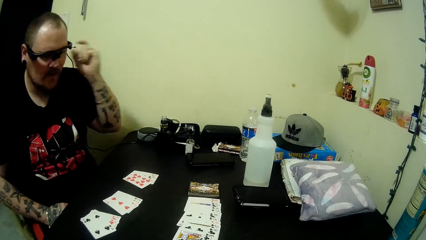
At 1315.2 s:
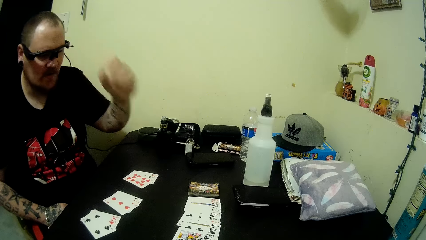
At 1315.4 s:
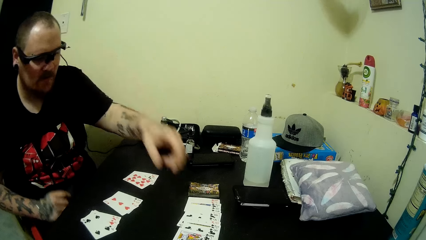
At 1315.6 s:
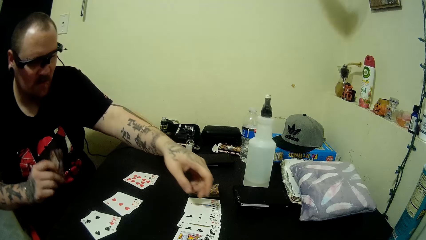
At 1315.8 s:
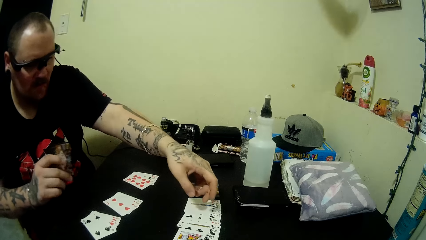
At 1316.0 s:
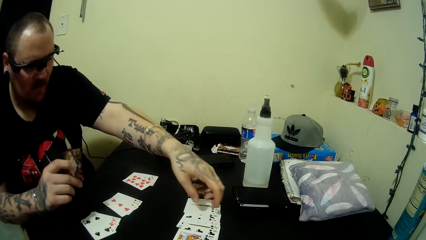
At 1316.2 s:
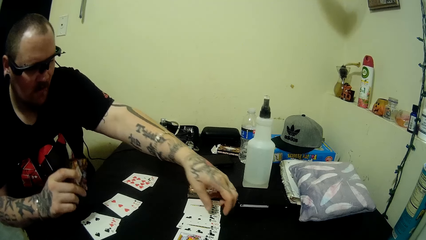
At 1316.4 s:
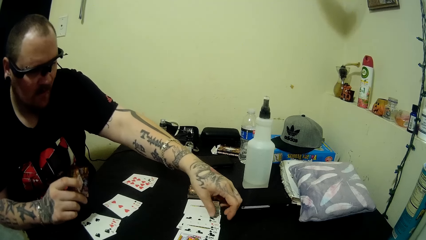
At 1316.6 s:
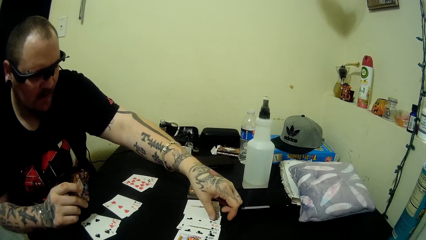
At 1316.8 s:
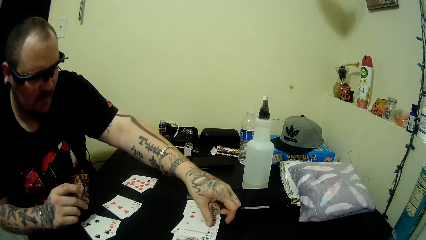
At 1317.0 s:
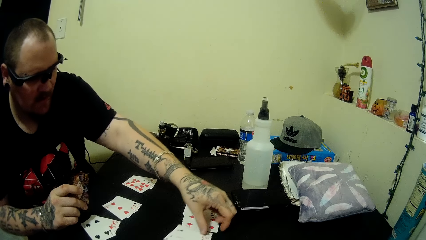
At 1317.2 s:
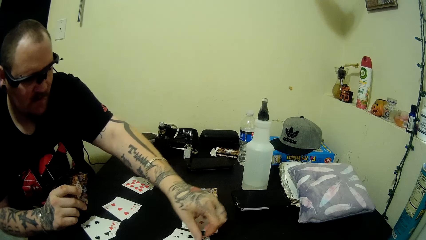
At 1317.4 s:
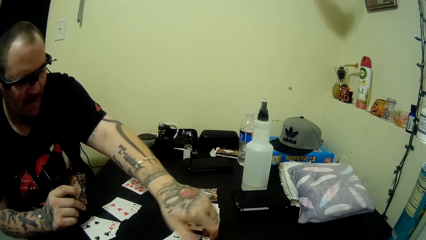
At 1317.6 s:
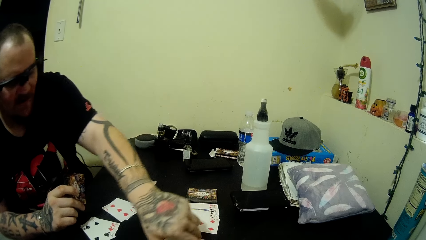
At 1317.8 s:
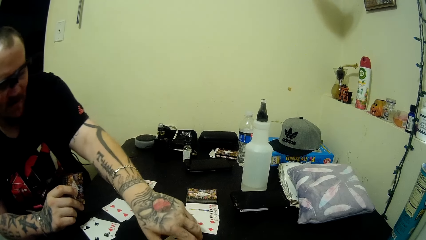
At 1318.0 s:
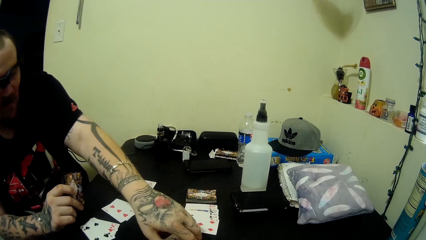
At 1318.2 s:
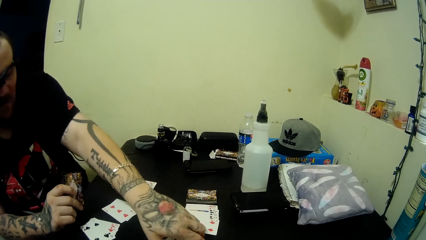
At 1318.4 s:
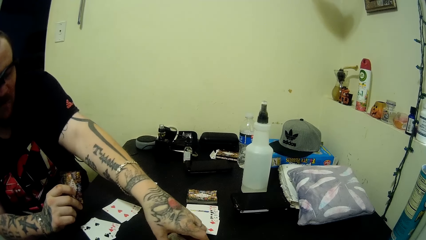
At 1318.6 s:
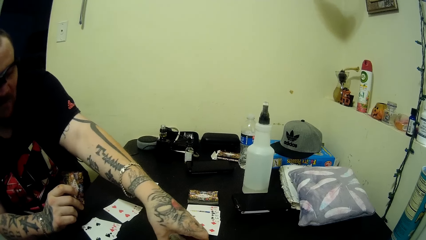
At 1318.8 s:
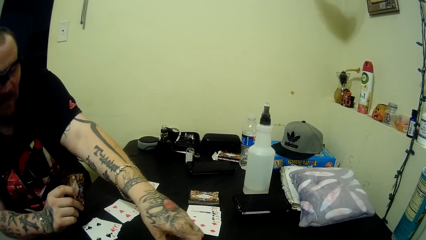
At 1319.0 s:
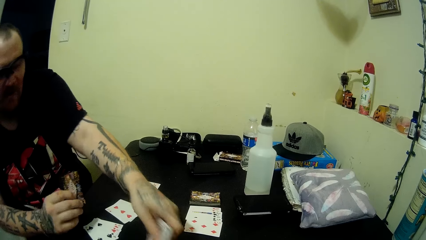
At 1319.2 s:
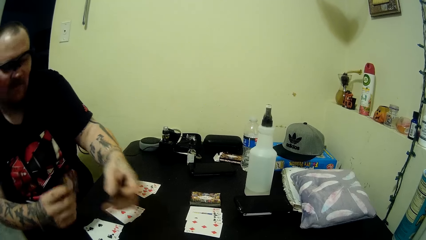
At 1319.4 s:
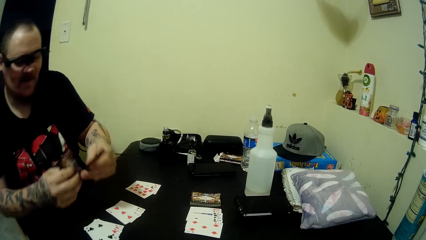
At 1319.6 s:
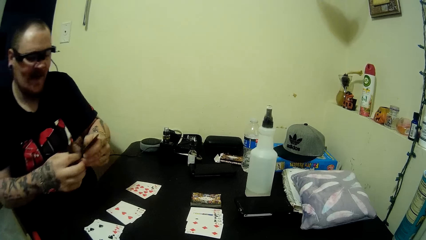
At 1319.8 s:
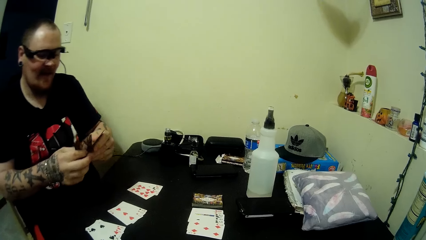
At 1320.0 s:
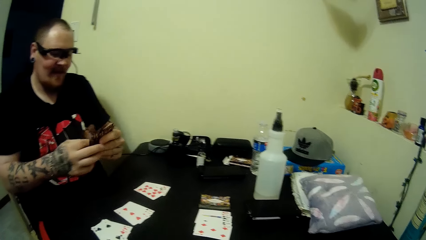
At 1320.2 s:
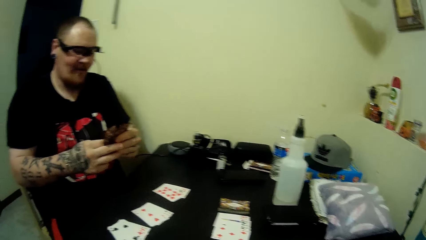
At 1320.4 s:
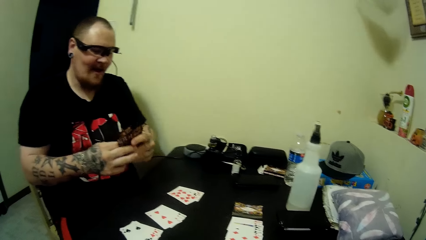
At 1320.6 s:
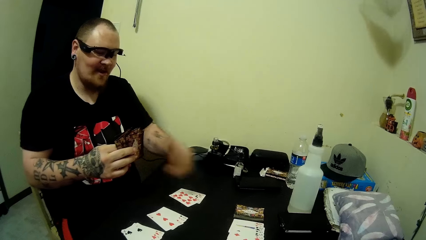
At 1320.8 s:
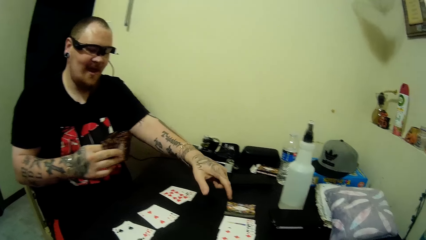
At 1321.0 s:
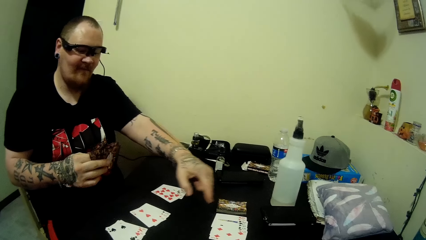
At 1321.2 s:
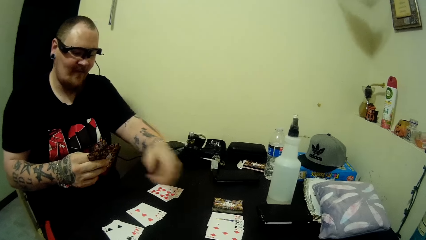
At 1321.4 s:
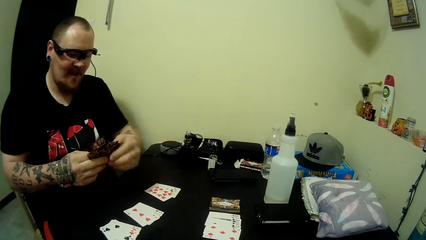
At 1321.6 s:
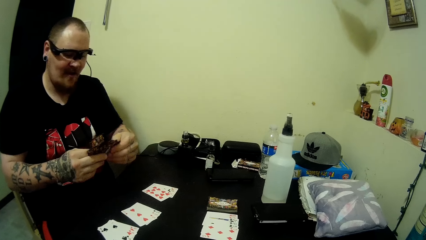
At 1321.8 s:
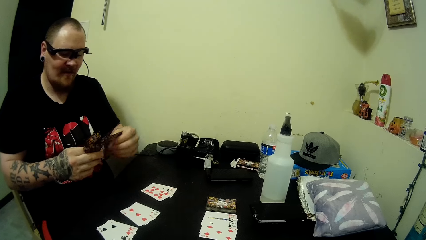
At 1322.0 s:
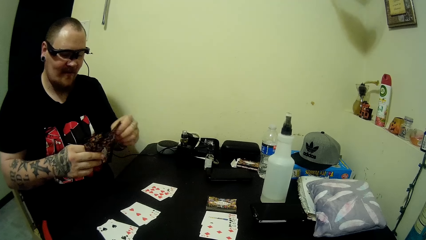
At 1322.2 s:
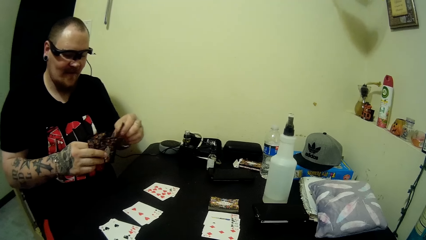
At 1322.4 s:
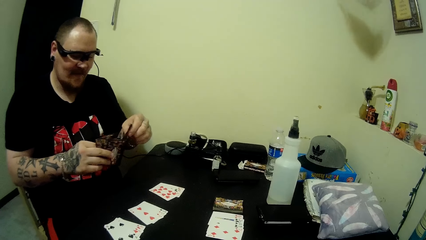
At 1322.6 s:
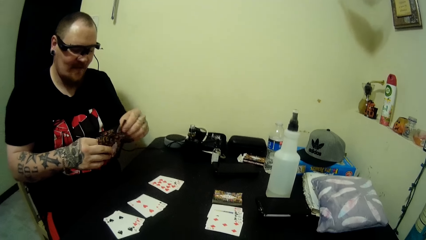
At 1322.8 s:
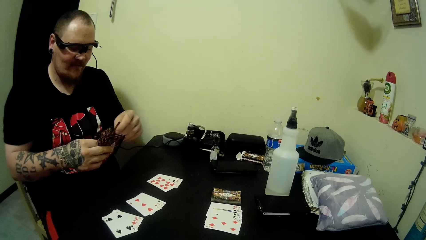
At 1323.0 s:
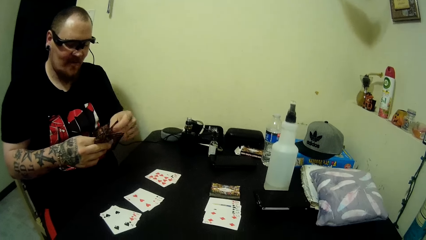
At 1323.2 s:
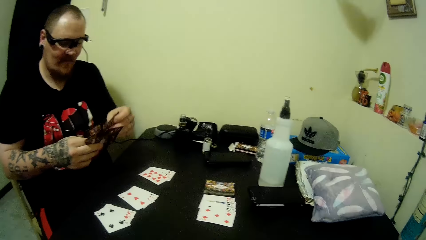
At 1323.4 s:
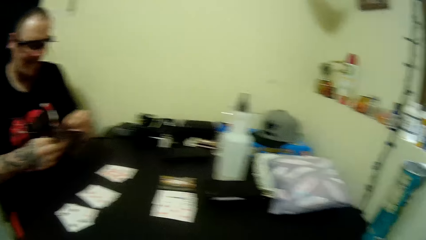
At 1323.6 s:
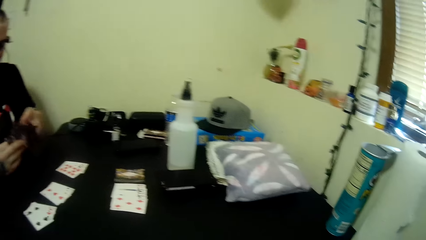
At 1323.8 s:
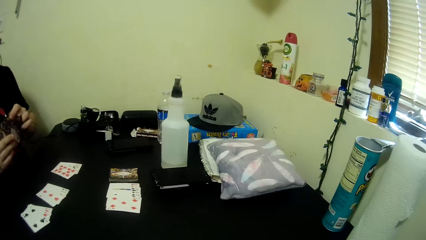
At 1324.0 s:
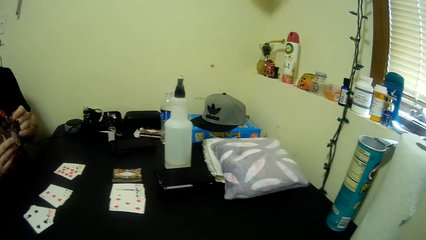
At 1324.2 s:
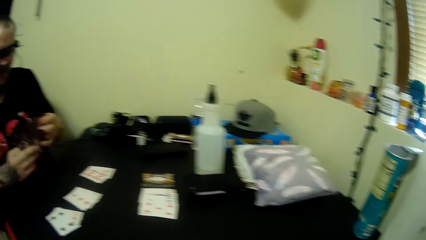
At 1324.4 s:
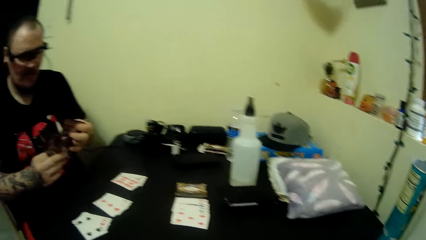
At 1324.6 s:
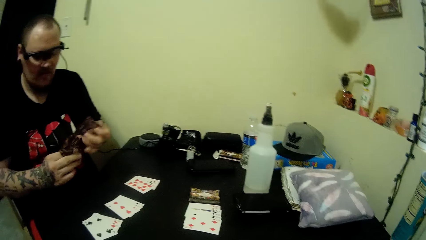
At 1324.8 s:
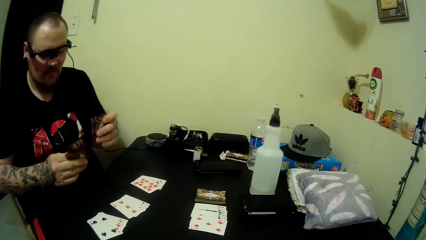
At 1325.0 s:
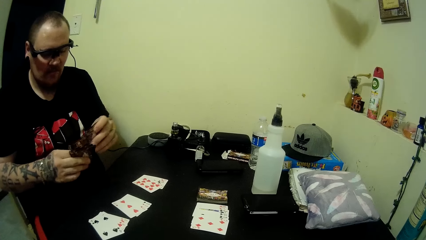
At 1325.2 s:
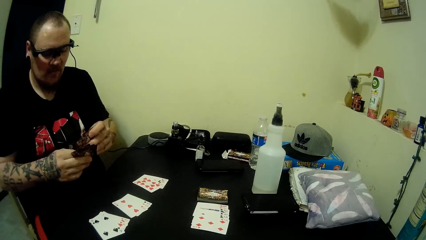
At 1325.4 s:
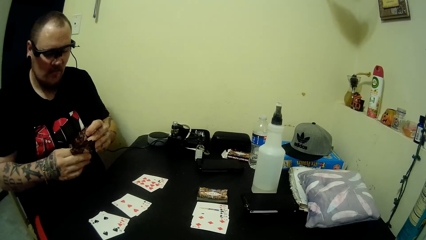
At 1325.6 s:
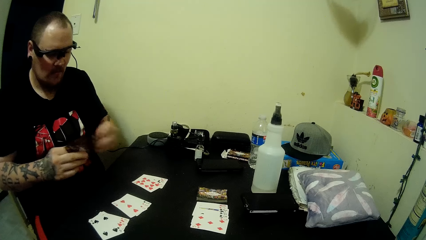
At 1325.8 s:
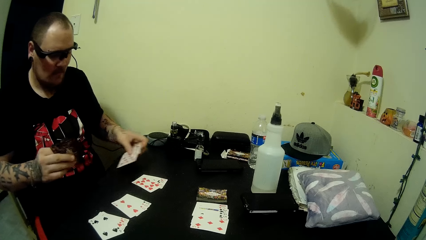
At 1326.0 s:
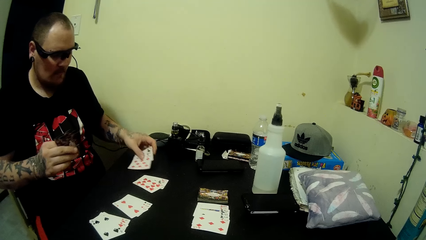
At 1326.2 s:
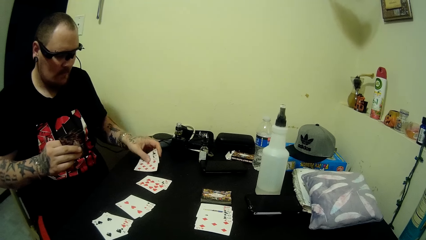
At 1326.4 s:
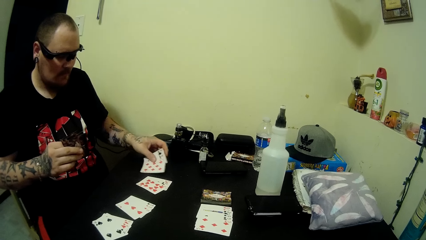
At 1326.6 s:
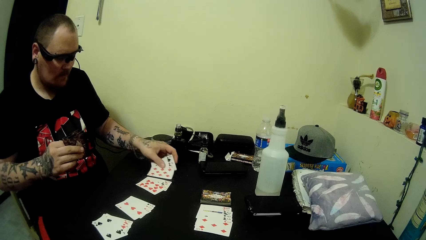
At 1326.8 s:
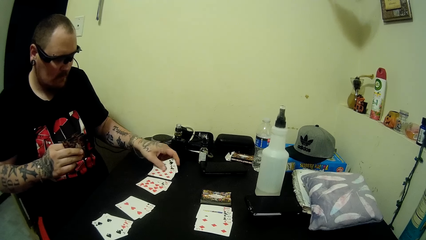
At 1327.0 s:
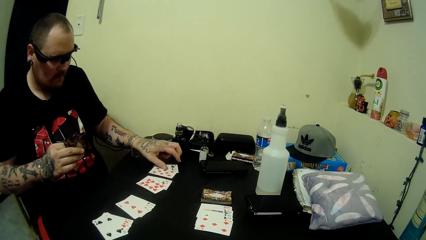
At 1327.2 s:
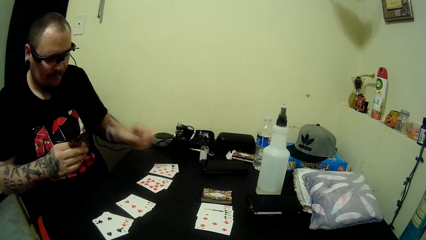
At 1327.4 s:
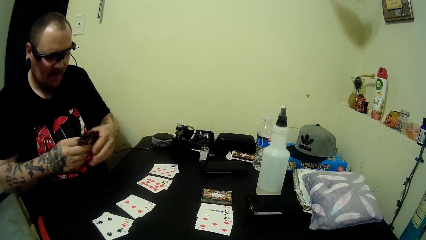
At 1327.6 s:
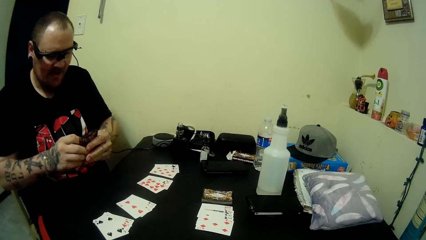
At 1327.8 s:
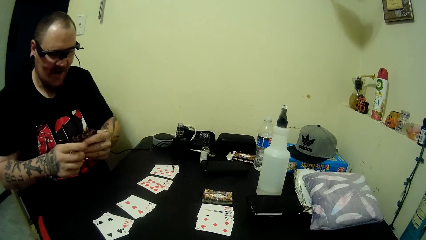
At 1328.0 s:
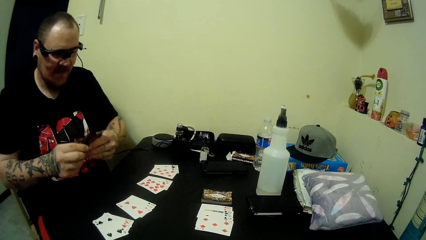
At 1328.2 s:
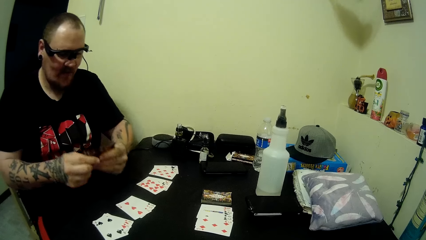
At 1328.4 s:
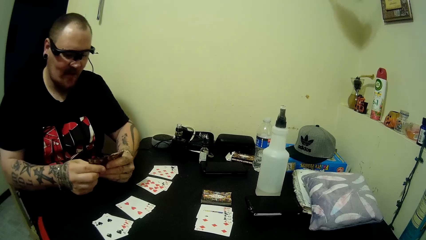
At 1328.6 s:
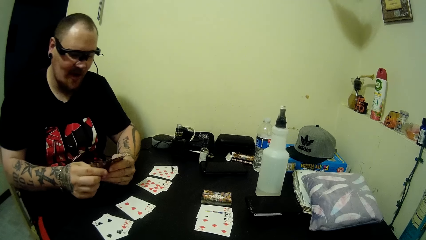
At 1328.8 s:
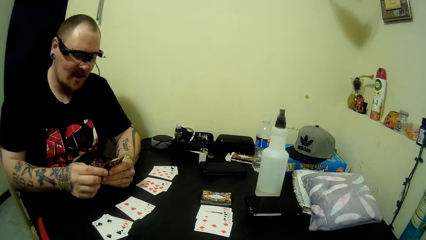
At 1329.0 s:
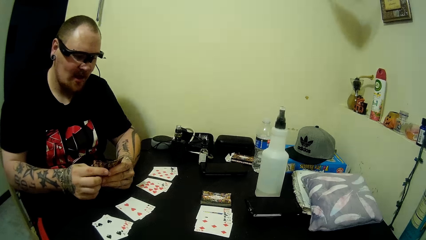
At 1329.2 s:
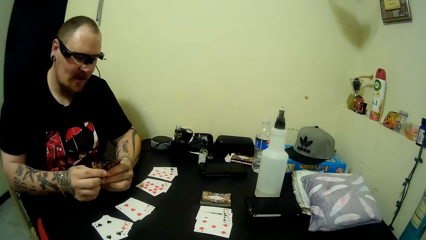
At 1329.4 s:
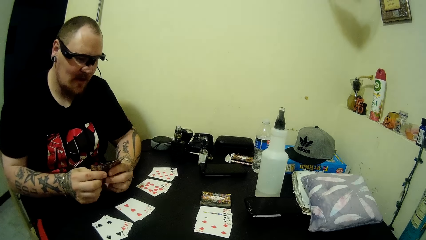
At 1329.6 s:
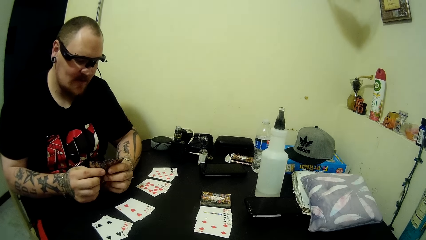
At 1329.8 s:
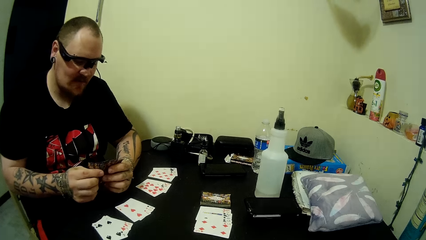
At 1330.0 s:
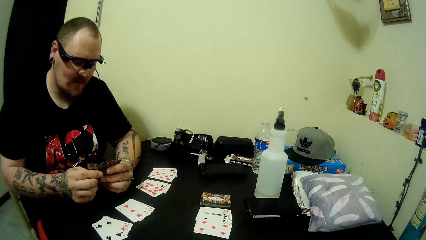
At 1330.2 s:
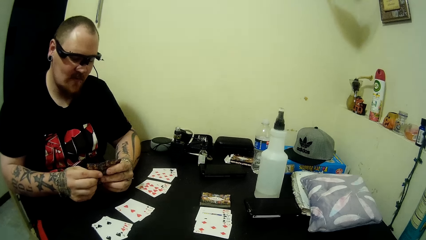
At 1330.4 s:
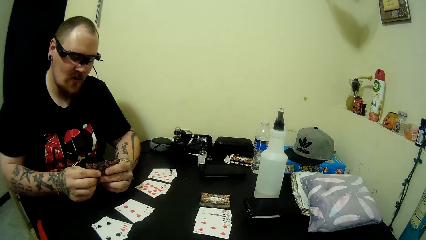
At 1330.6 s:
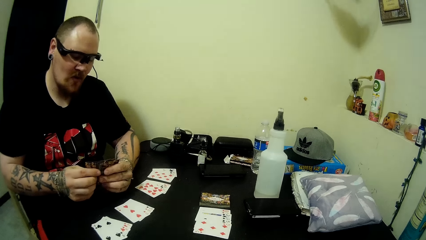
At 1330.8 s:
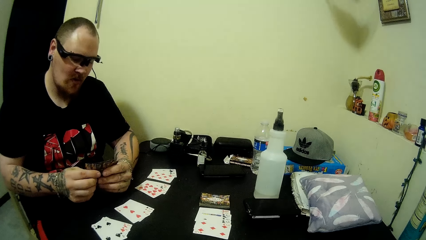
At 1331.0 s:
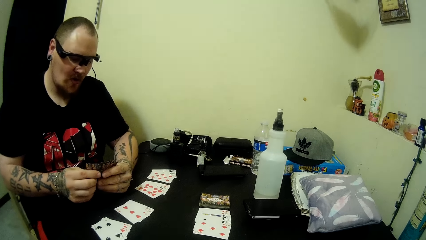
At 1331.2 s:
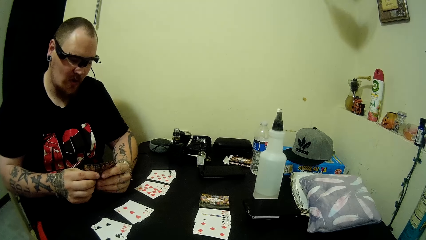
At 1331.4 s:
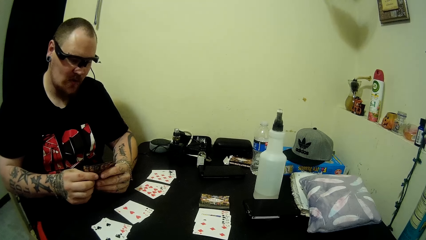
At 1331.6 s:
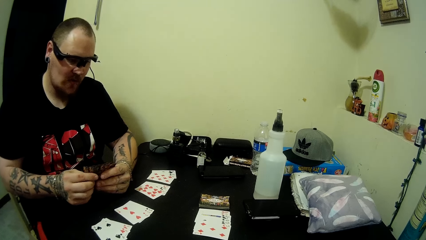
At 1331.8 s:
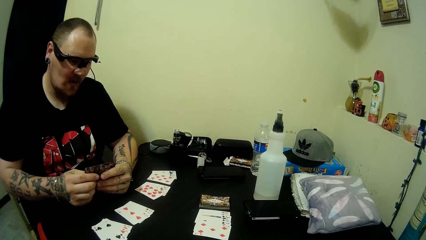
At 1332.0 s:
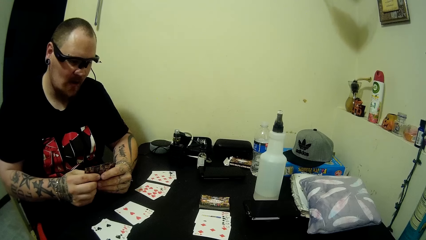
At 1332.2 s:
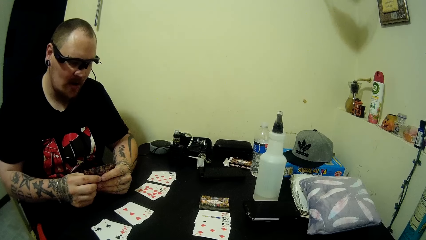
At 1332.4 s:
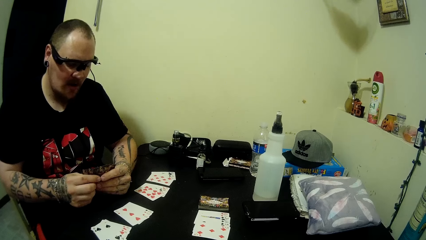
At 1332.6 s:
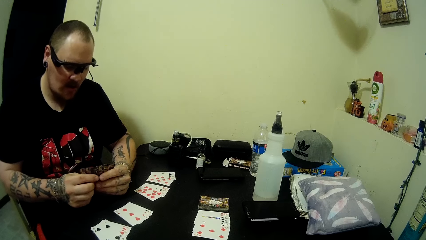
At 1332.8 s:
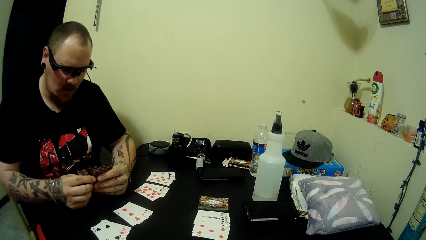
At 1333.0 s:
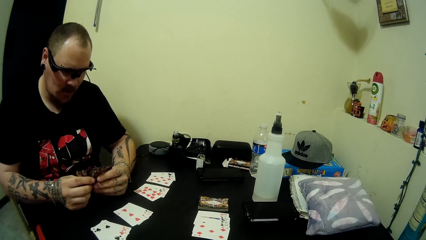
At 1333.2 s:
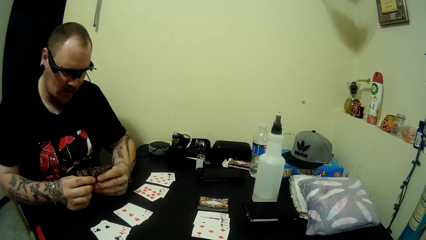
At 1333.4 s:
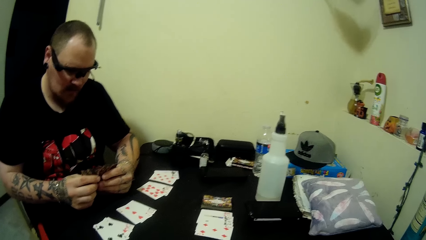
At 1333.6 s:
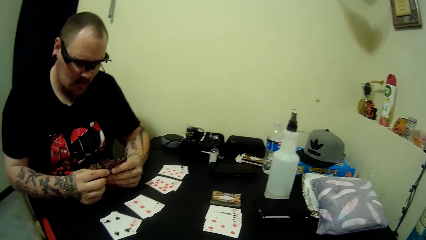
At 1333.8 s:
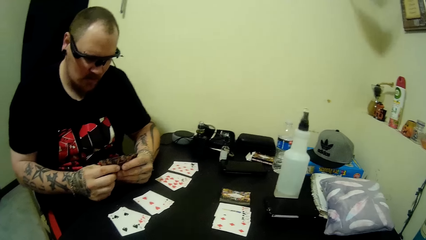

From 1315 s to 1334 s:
A man pushes the cards next to the camera wearer, talks to the camera wearer, picks some cards from the table, and arranges the cards in his hands. The camera wearer observes the man. The man places some cards on the table and holds the cards with both hands.
